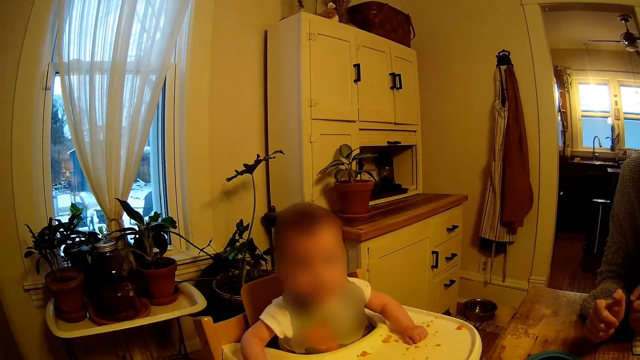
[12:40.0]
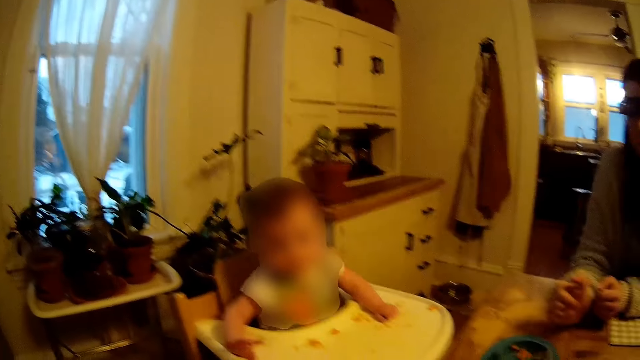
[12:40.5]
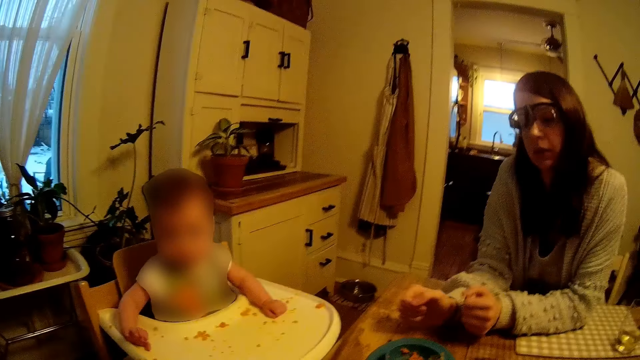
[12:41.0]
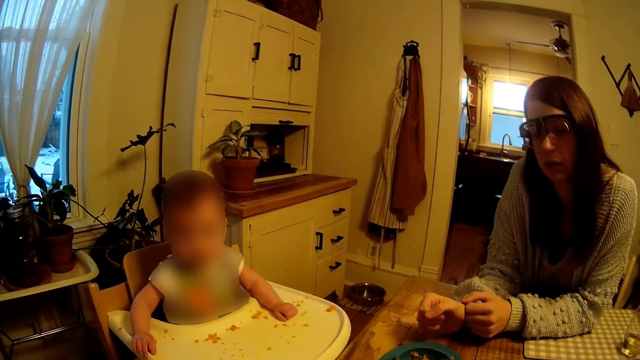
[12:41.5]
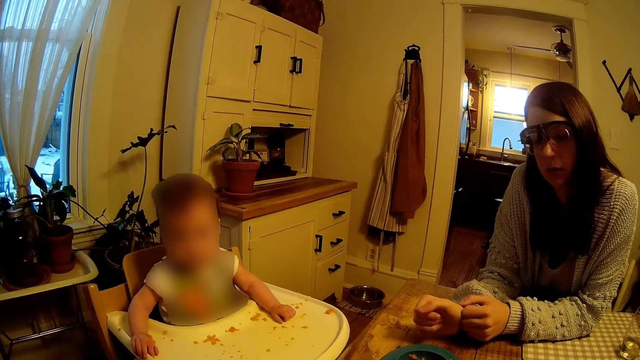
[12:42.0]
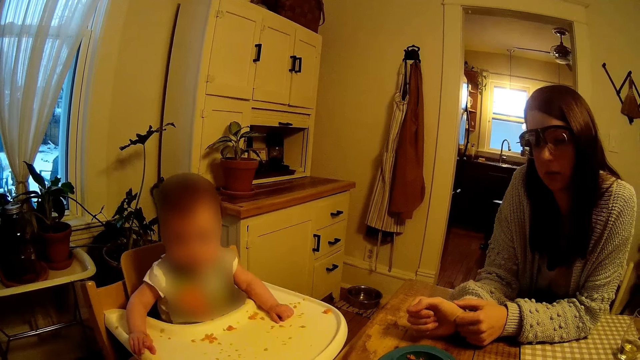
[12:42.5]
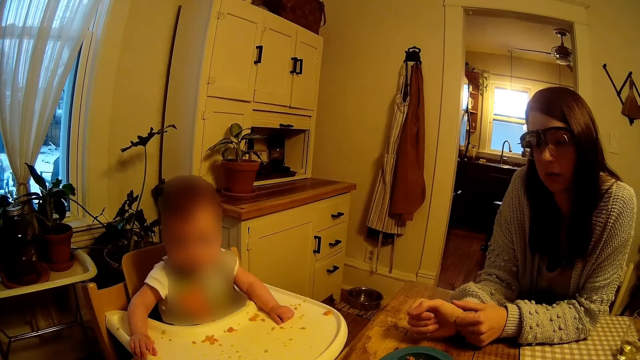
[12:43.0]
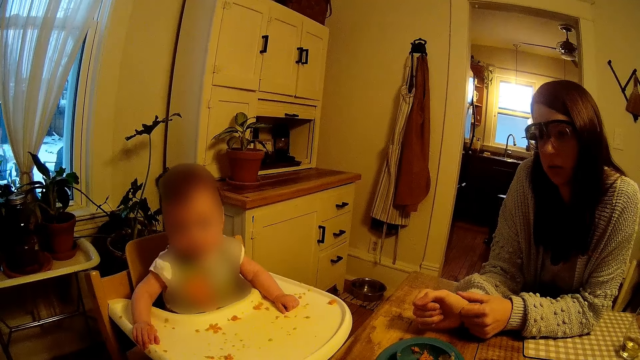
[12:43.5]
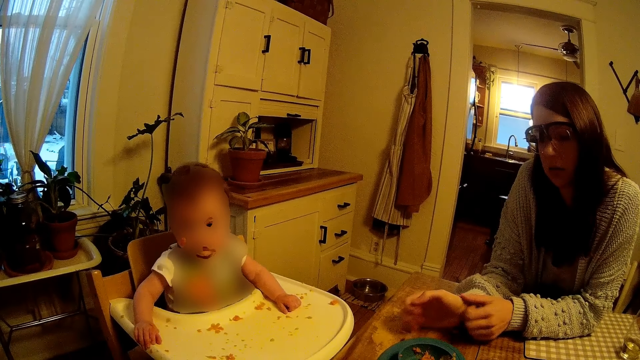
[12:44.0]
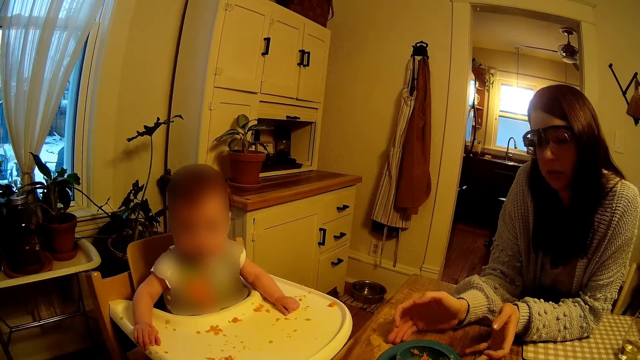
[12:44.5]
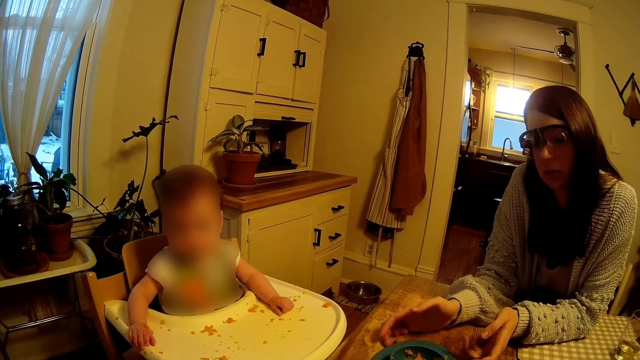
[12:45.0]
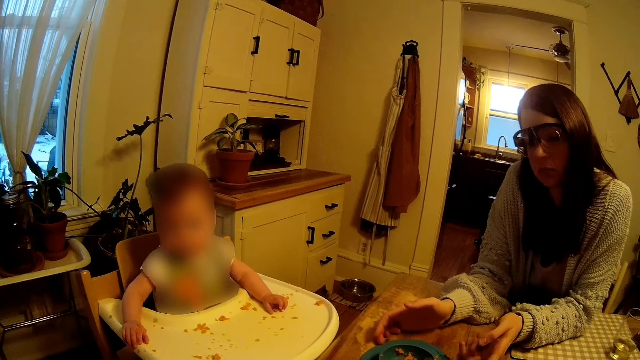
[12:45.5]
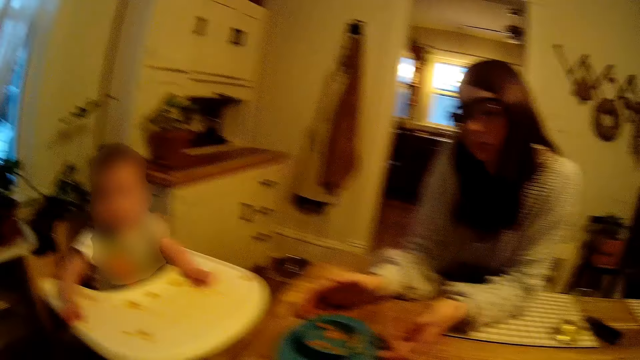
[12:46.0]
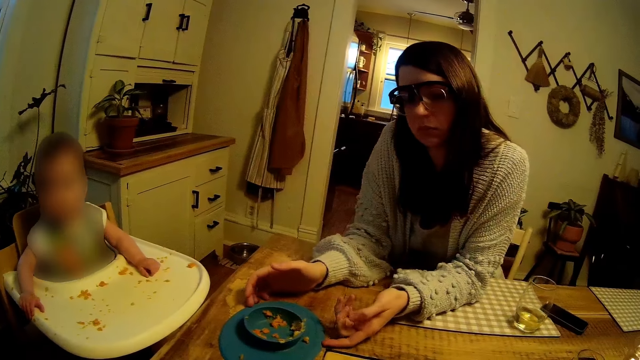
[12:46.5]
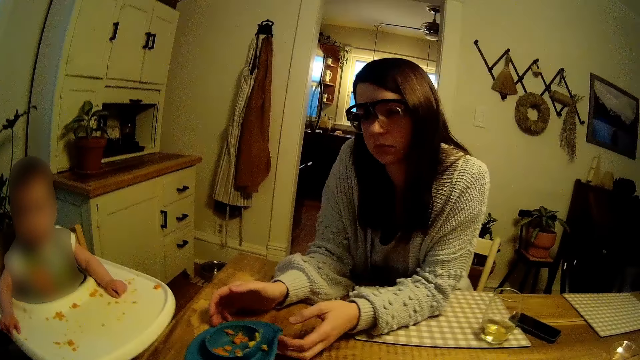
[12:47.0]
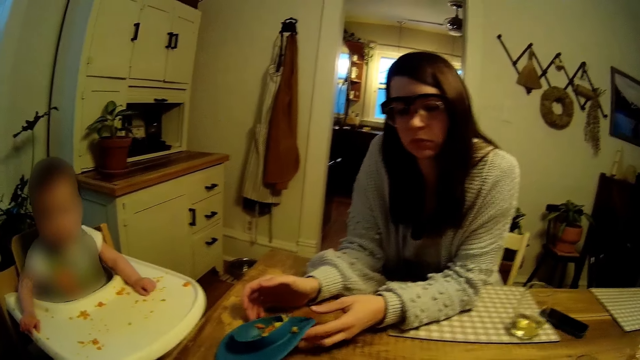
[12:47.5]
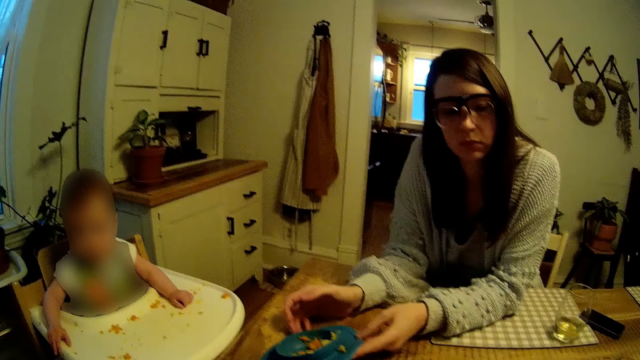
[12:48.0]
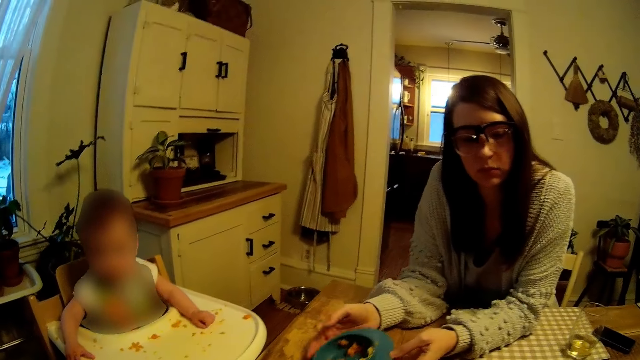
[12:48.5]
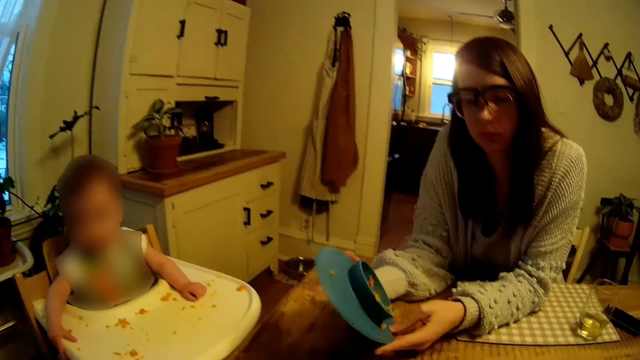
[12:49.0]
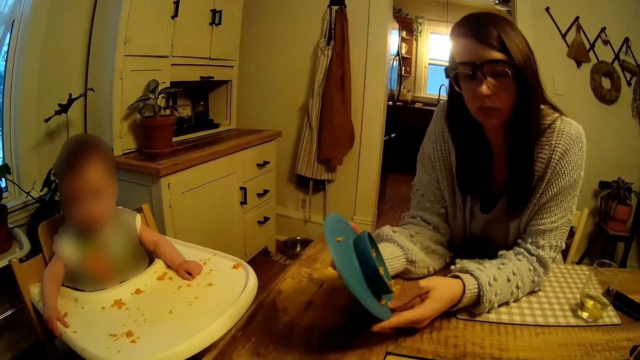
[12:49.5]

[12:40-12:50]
The camera wearer talks with a woman. The woman lifts a blue baby plate on the dining table with her hands.

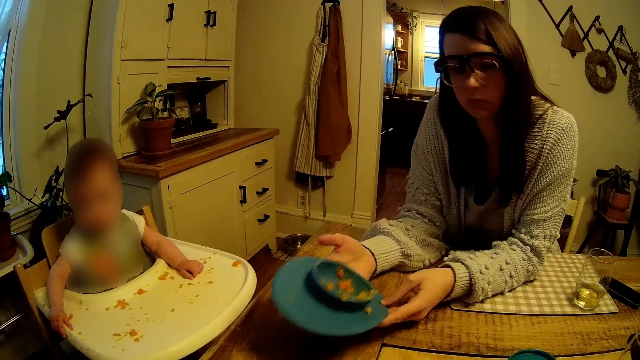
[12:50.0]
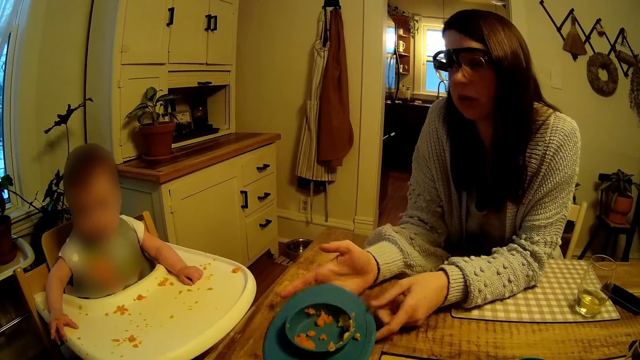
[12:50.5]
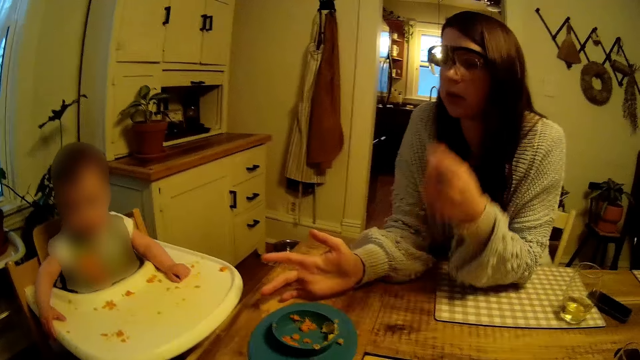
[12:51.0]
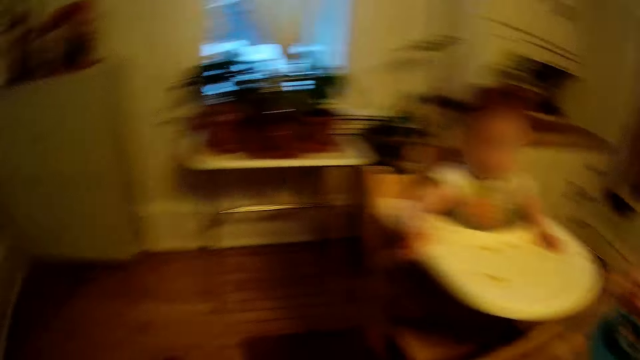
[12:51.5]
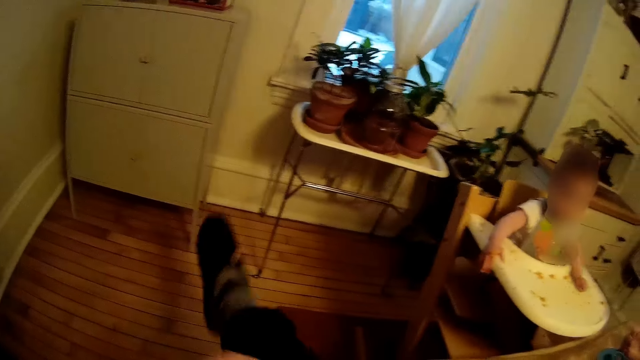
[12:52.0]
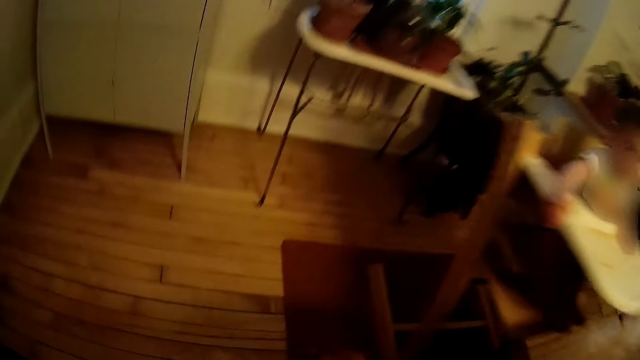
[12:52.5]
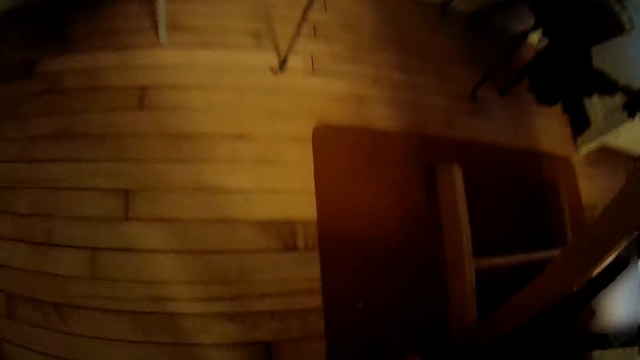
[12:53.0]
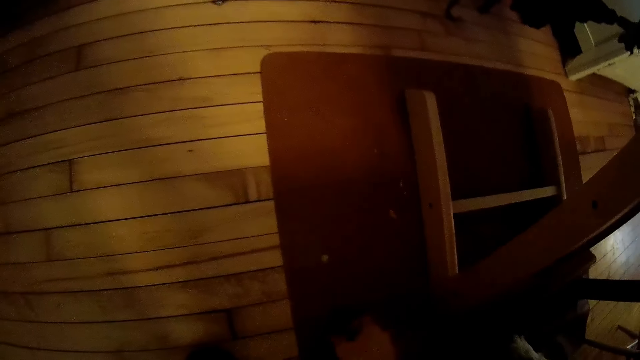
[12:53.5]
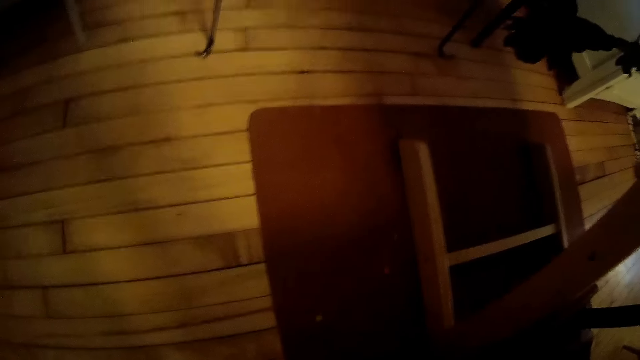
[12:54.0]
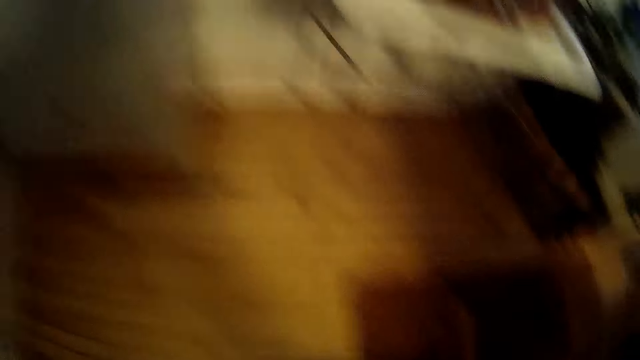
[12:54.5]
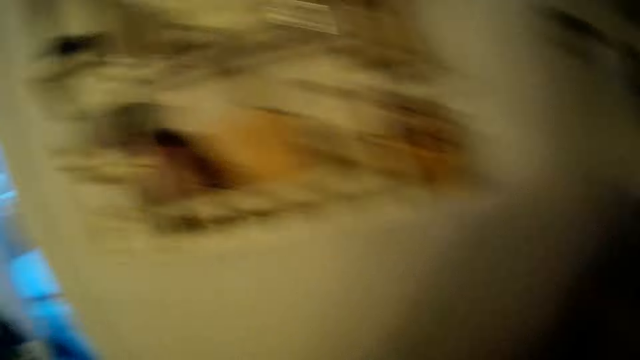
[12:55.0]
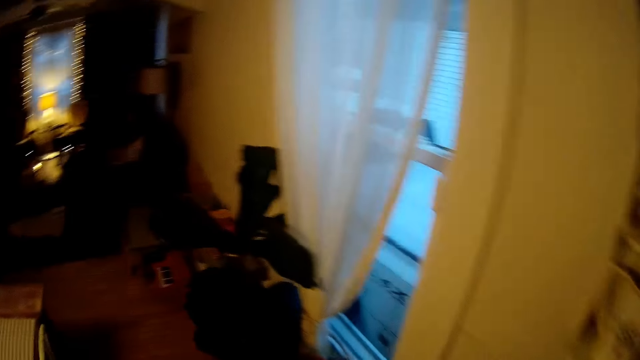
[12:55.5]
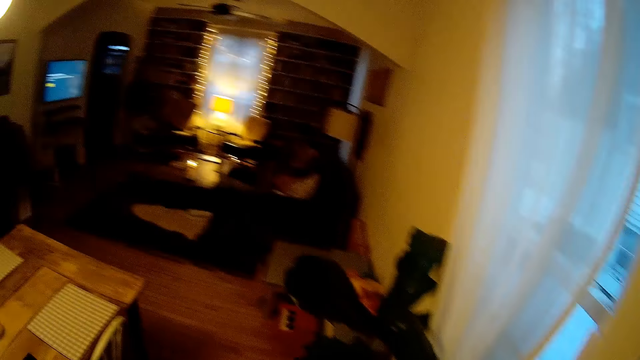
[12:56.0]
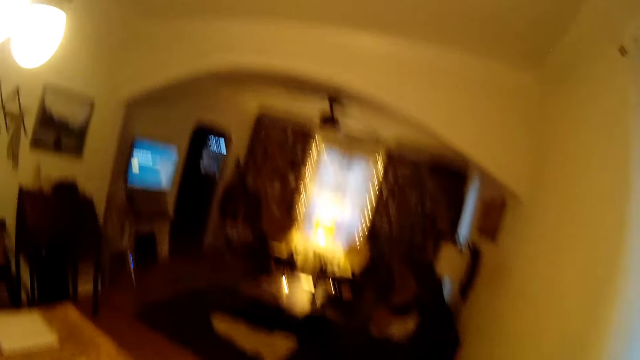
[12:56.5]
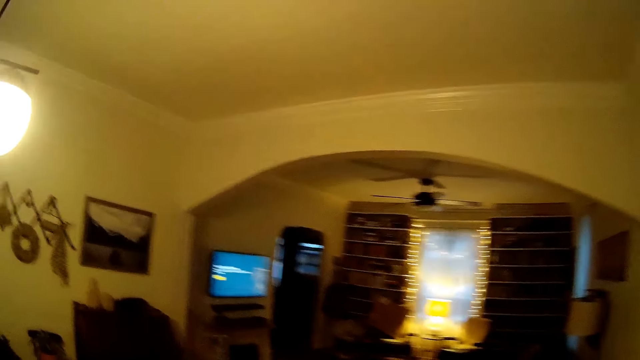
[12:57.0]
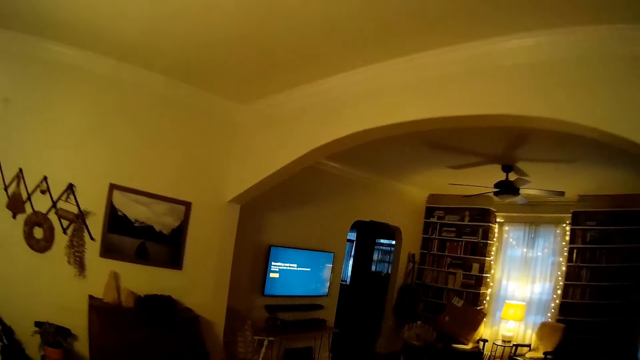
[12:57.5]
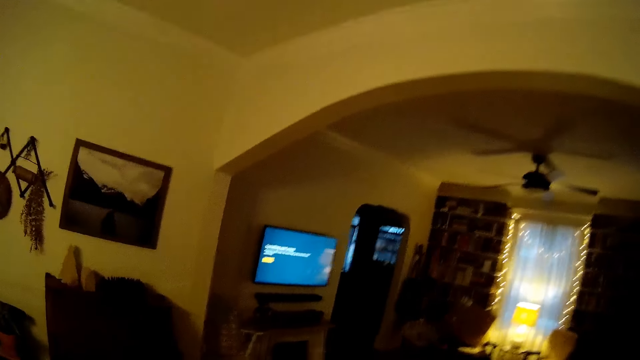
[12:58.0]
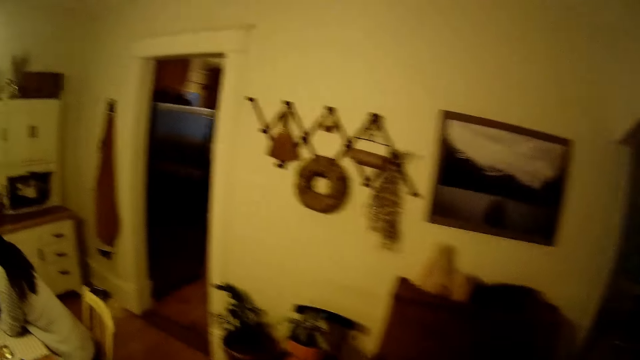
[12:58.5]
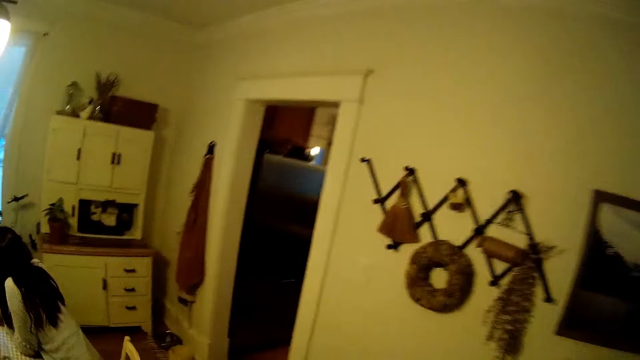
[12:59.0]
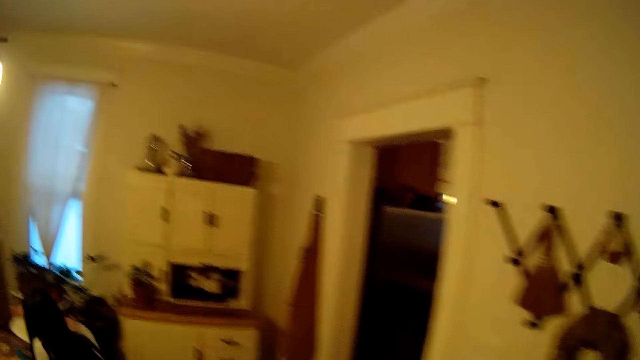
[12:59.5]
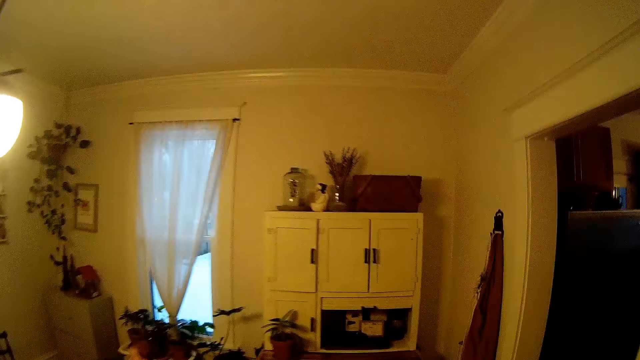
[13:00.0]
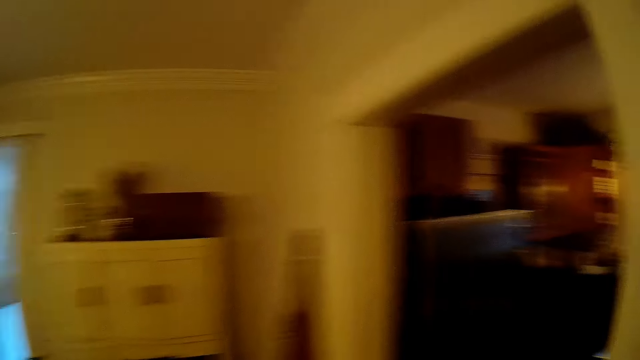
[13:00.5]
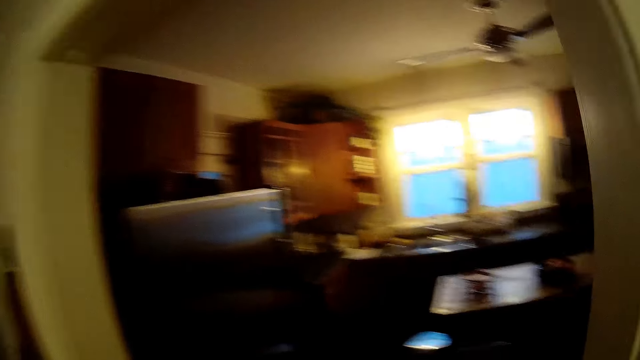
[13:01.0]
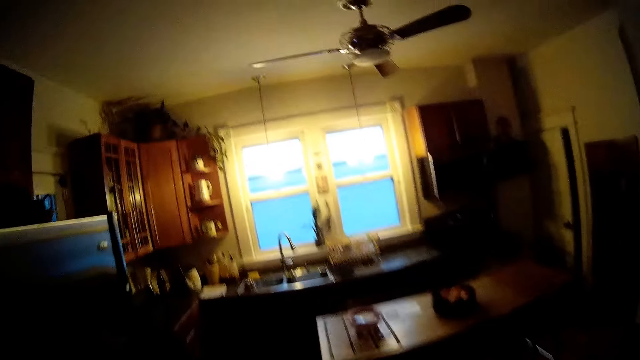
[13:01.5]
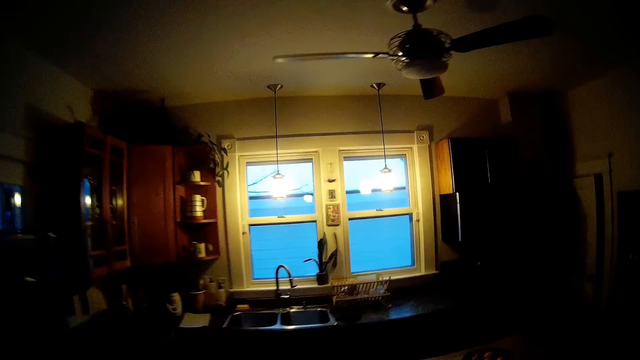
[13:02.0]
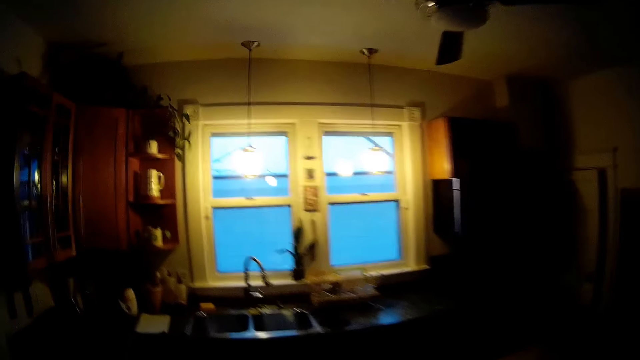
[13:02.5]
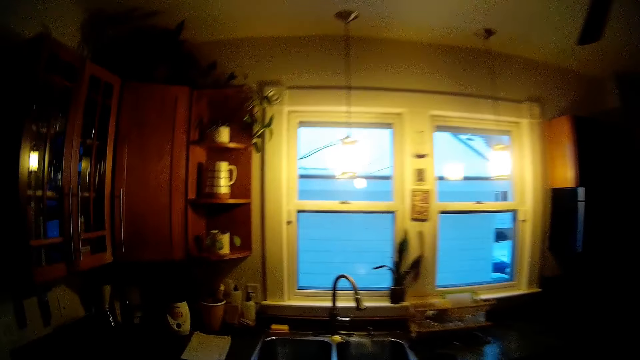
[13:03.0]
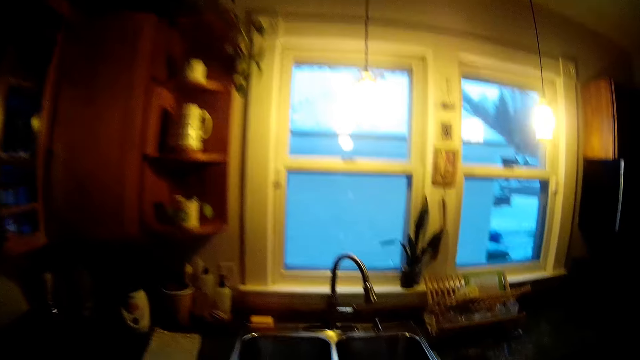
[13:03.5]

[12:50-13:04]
The woman drops the blue baby plate on the dining table with her hands. The camera wearer picks up the spoon from the floor. They stand up from the dining table. They walk in the house. They walk away from the dining table to the kitchen.
